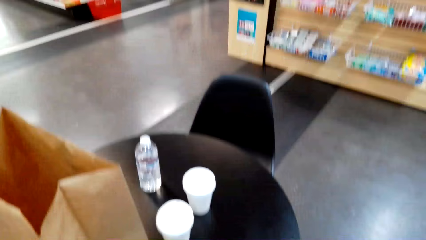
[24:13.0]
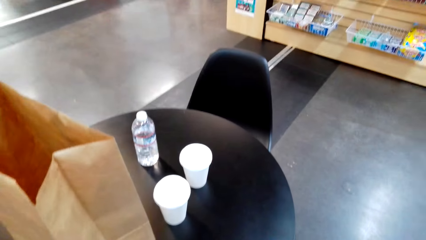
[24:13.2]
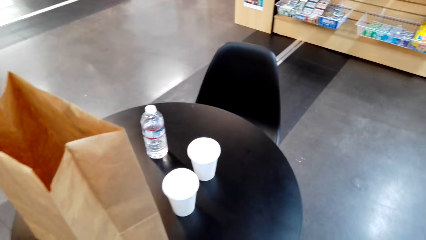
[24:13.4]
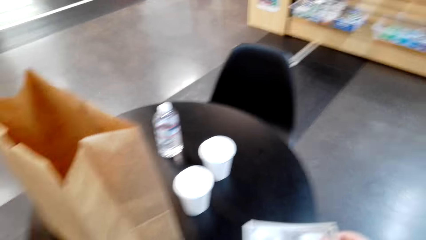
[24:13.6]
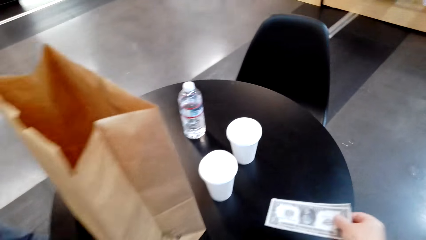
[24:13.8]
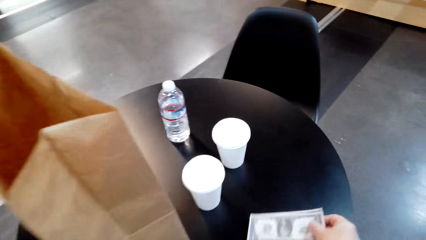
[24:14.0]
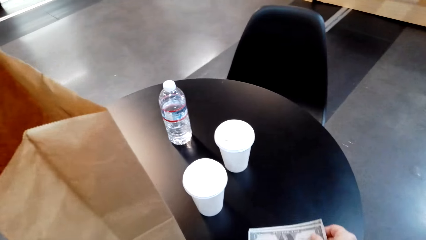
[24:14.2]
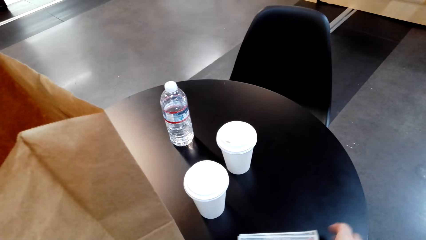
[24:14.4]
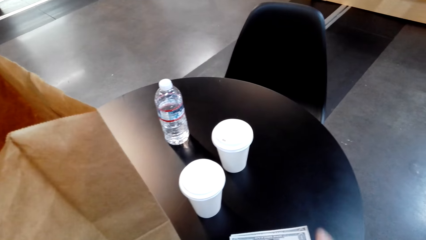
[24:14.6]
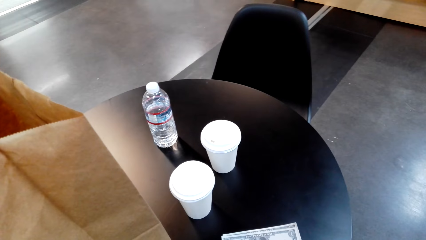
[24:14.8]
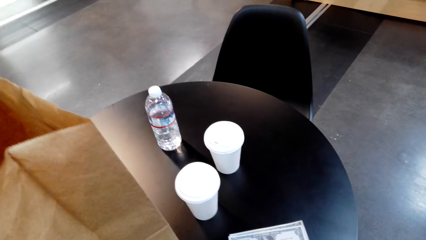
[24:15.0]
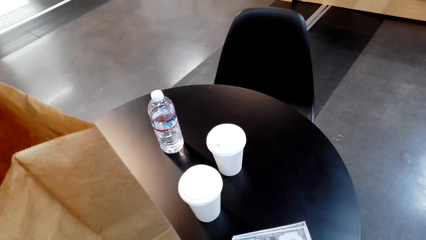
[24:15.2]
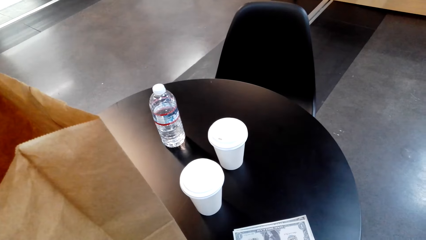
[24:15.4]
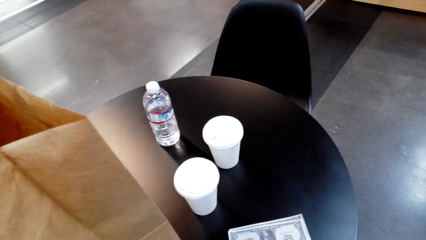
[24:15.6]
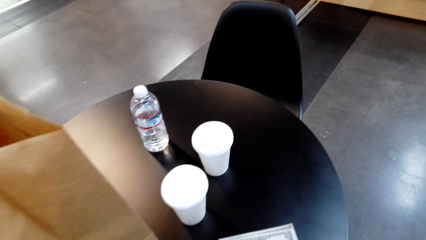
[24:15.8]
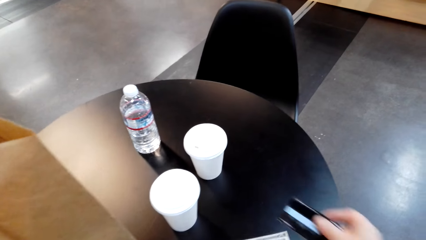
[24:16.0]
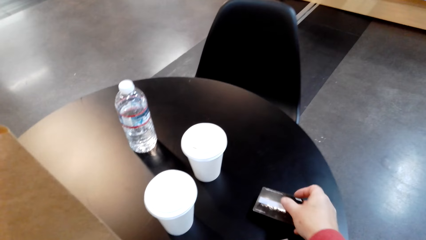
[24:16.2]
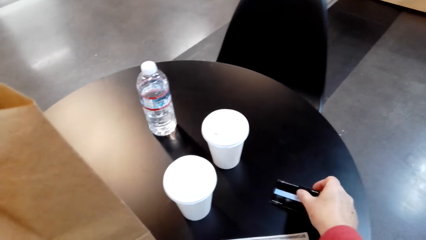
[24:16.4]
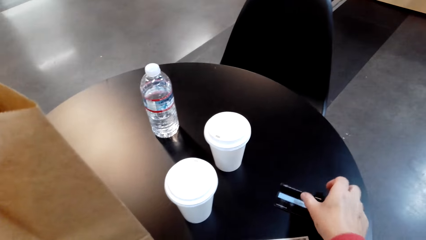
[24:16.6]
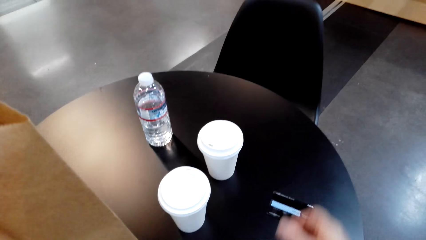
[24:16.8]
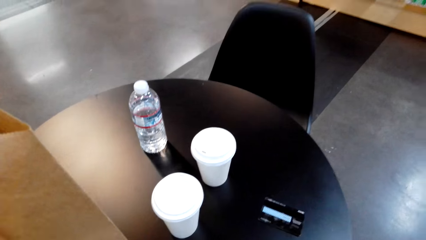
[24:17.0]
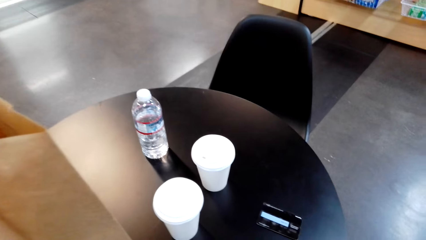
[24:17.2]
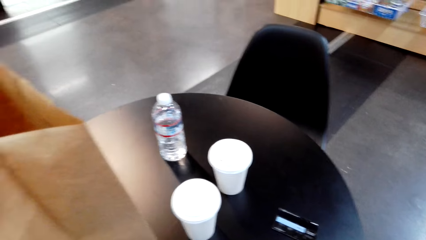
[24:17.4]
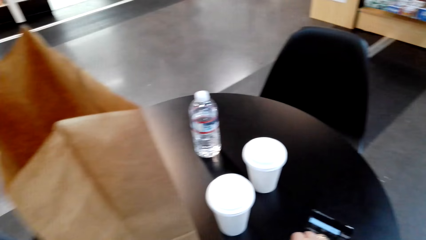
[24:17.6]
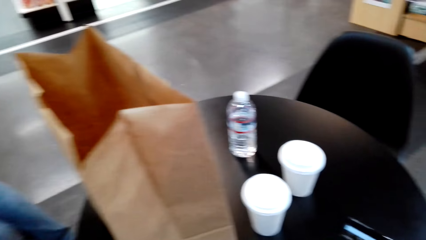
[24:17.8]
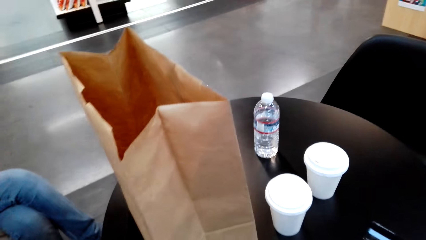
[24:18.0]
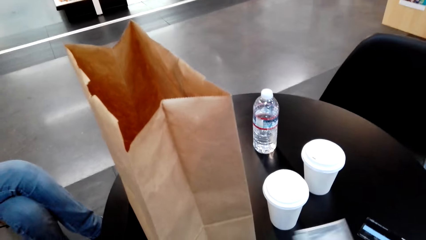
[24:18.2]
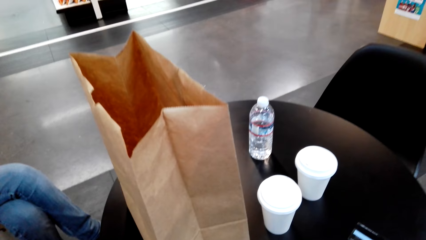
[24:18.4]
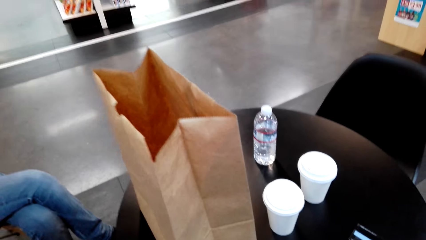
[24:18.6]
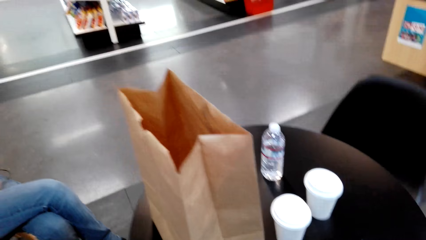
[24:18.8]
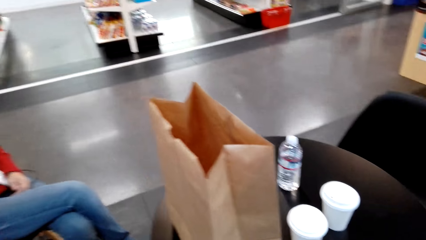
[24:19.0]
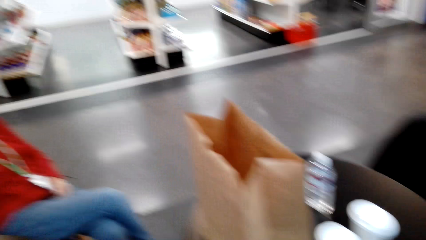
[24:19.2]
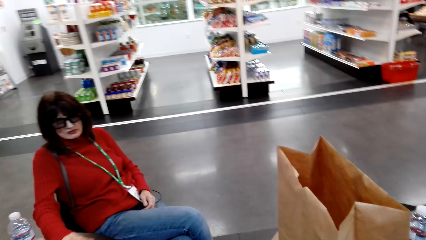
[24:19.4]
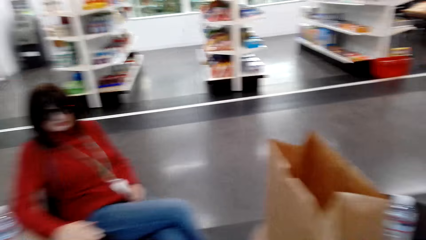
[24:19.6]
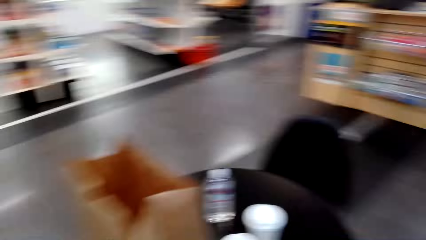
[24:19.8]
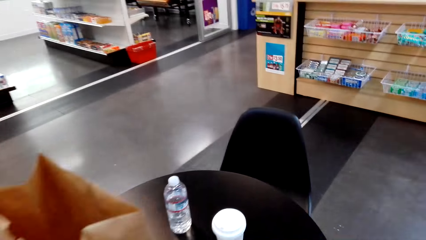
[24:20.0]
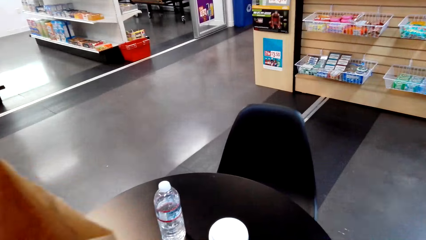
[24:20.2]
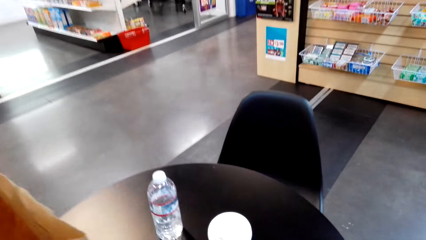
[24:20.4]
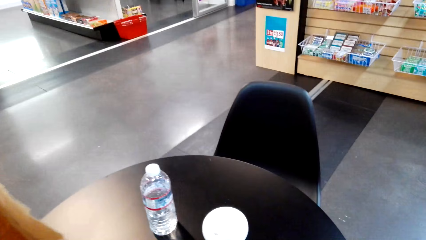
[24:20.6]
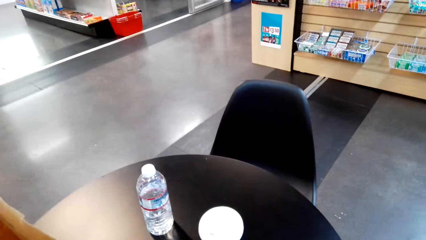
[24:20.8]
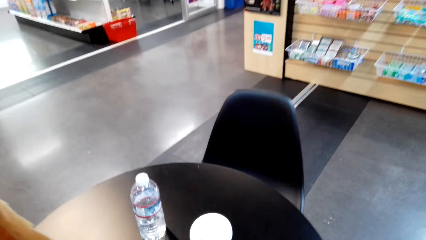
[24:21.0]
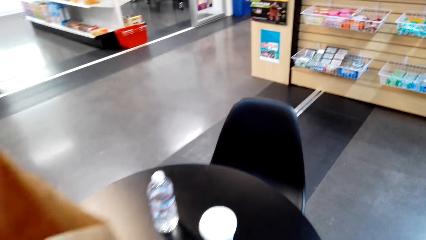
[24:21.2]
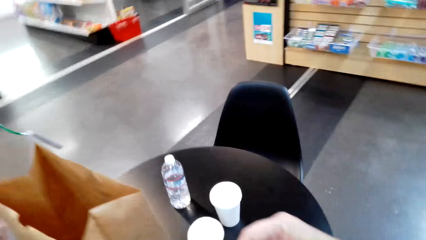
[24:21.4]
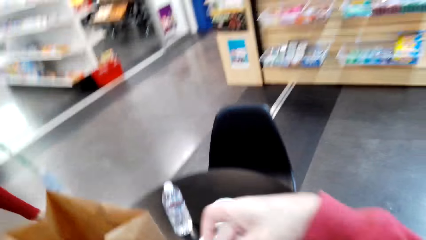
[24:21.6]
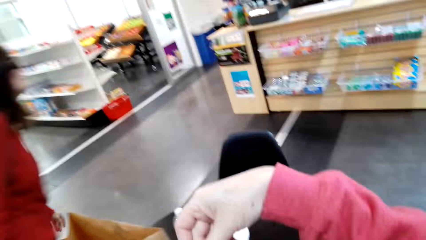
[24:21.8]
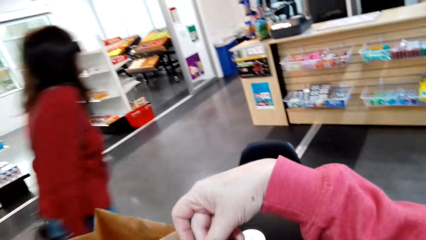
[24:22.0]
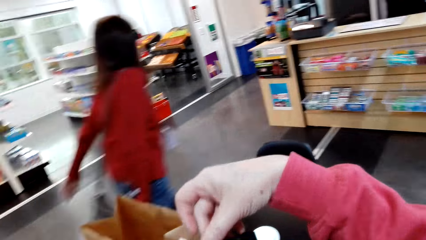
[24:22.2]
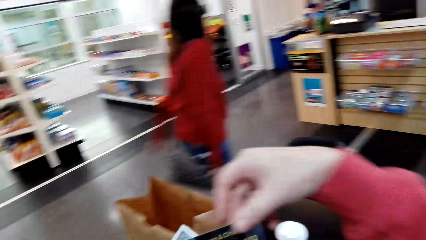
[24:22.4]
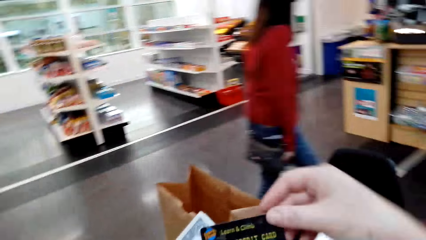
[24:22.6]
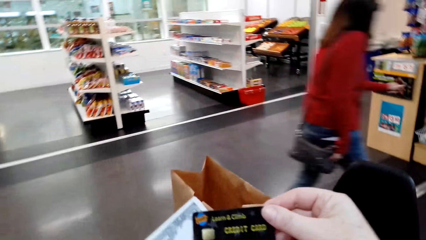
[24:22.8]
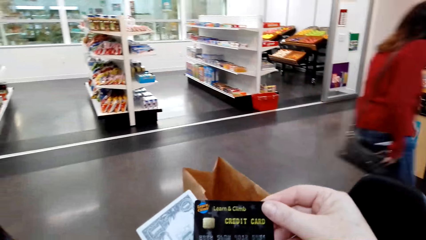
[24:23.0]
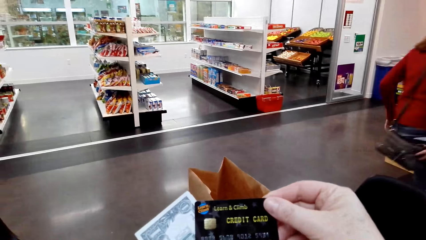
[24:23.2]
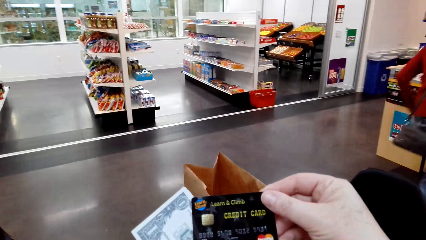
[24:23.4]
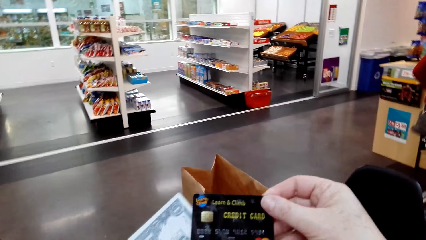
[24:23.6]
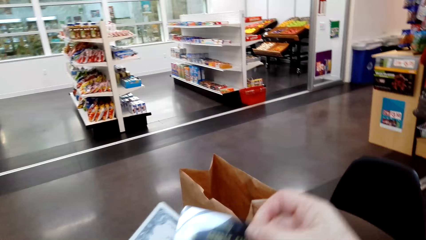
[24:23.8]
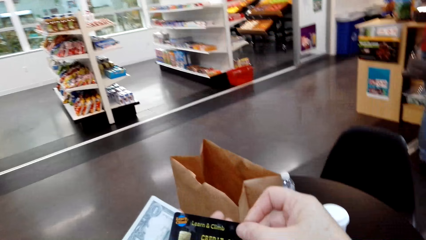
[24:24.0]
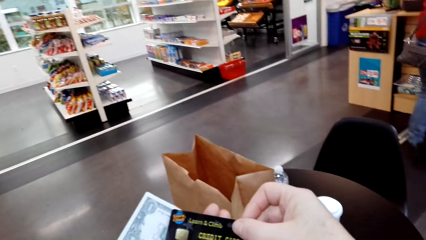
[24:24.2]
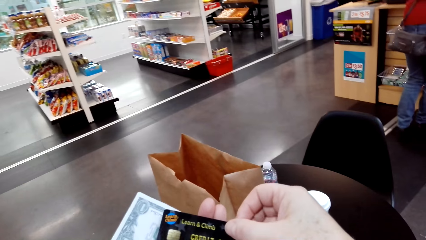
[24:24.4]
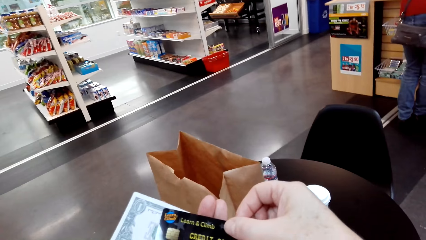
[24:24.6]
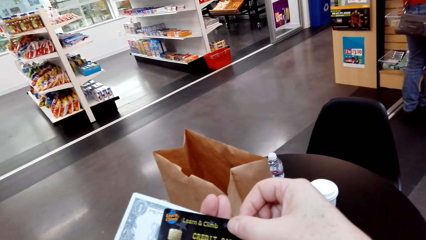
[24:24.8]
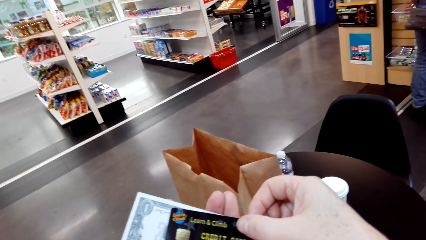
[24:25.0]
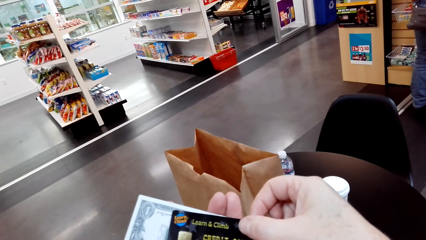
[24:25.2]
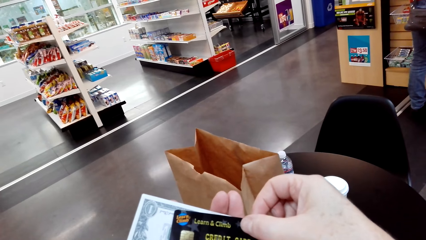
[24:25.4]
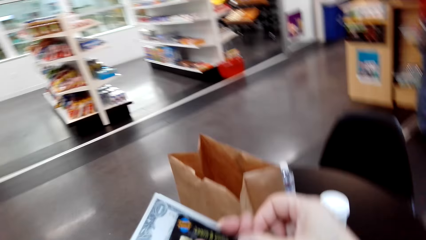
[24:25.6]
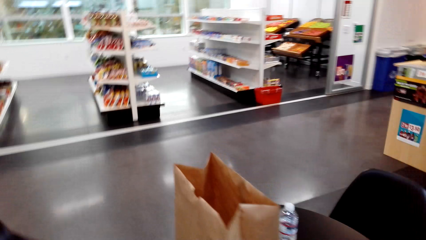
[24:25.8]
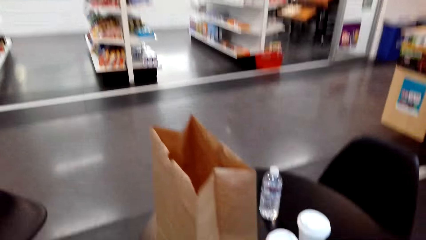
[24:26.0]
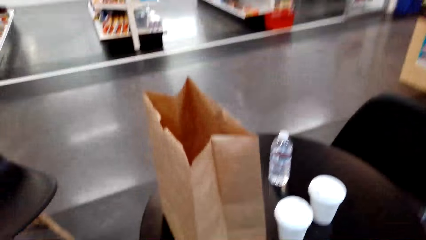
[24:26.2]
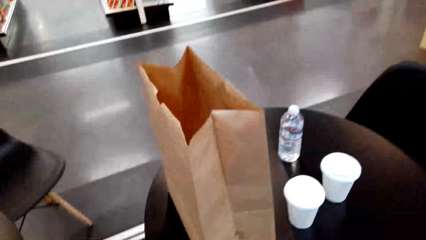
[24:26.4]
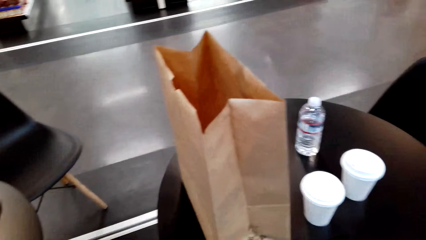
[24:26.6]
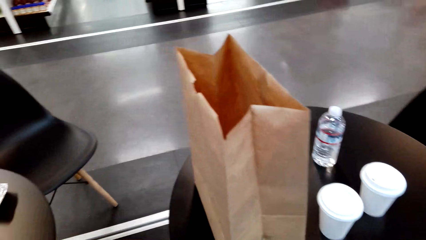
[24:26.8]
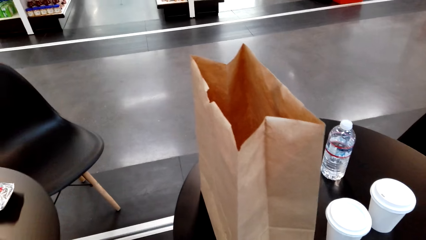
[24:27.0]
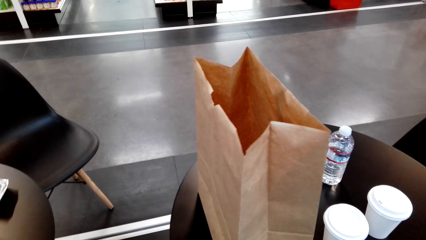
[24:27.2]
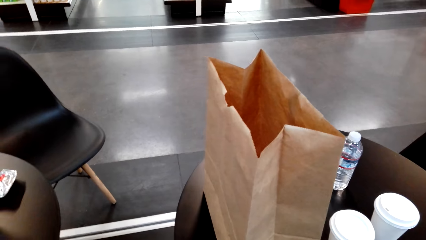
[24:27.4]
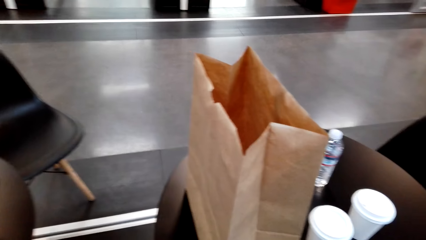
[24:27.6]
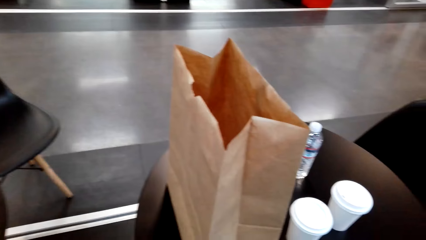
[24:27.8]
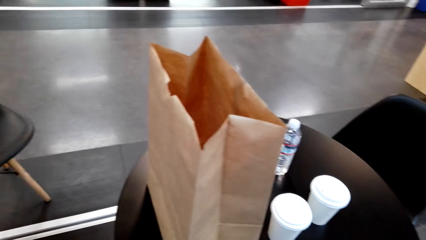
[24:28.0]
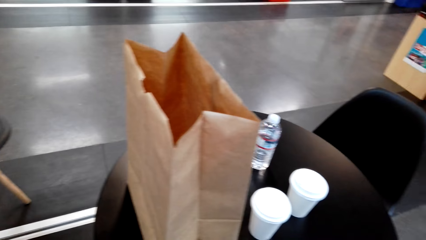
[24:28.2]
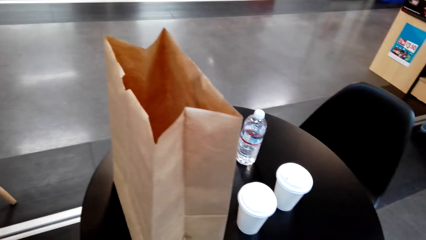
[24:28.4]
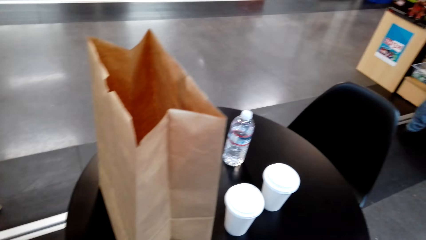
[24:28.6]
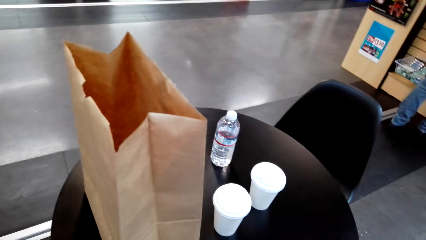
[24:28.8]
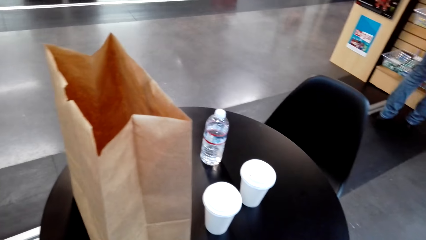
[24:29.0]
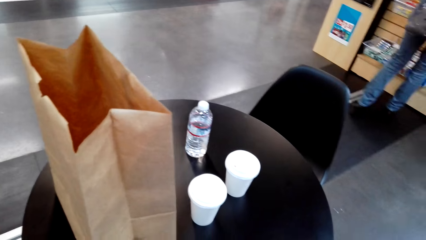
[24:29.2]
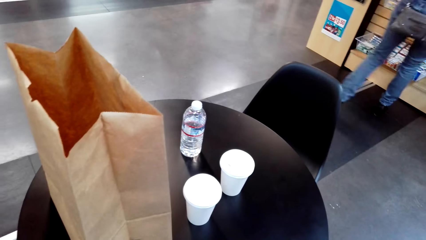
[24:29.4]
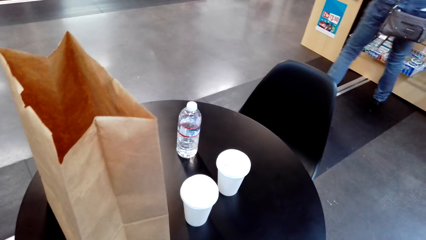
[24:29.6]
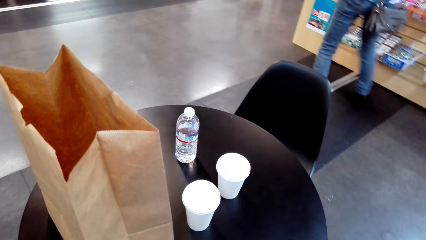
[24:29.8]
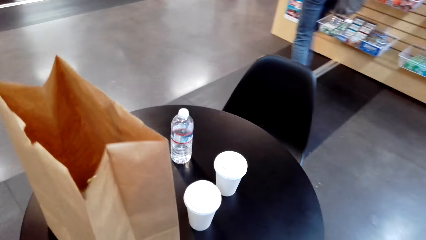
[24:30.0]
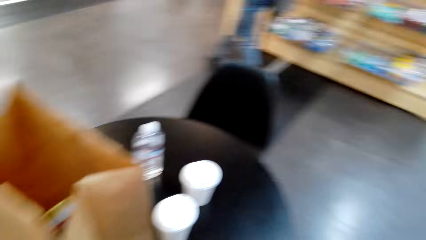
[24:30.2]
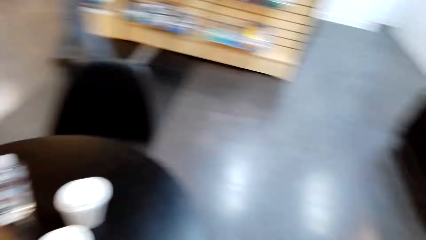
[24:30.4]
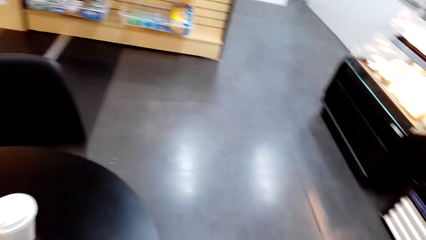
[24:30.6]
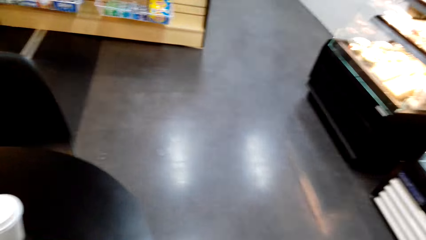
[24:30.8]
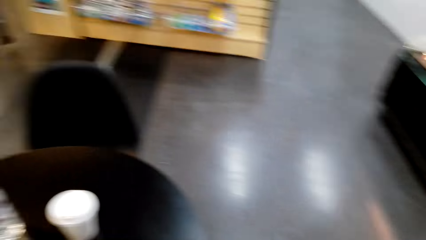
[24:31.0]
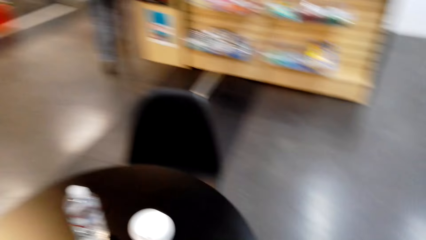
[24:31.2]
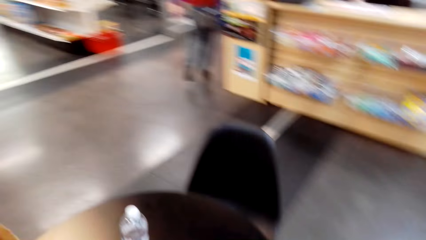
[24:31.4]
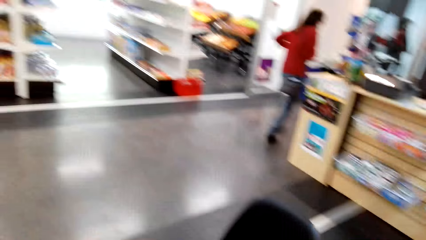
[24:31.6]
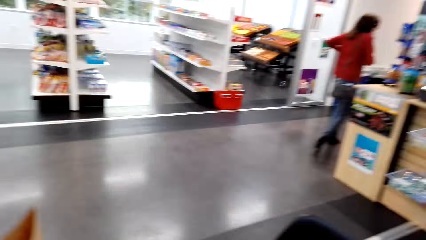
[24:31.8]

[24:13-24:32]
The camera wearer puts the money on the table. A man converses with a woman. The camera wearer puts an ATM card on the table. They pick the money from the table and pick the ATM card from the table. They read the card.
